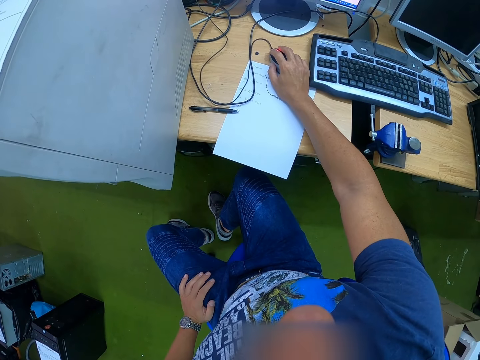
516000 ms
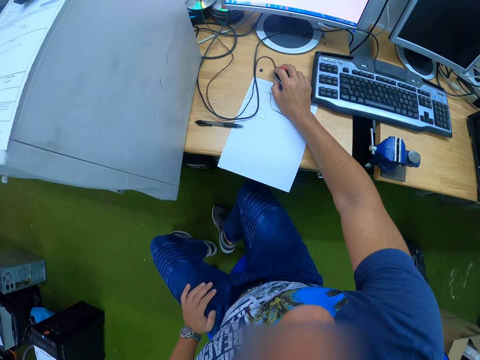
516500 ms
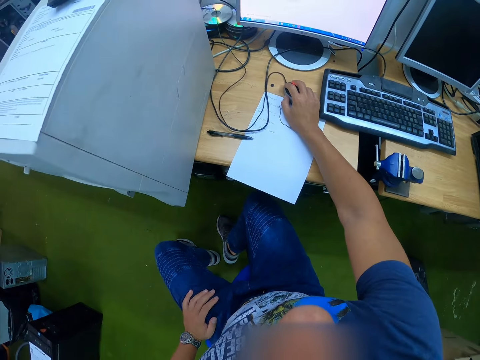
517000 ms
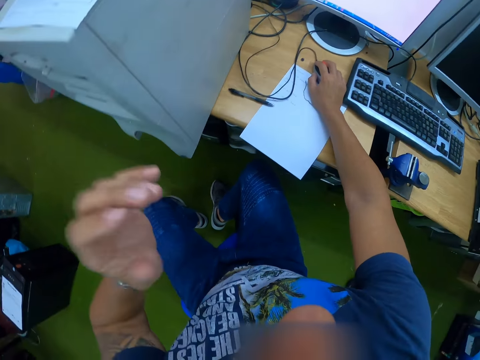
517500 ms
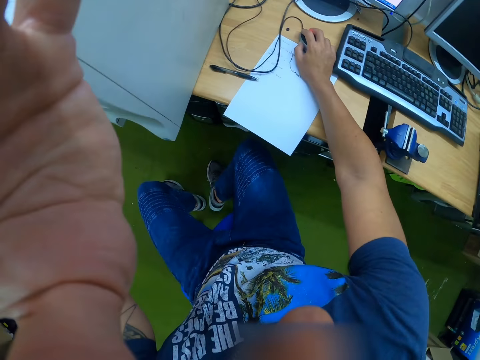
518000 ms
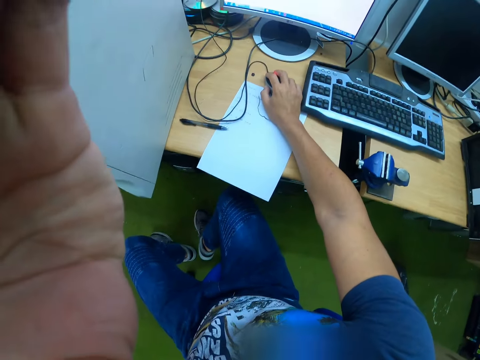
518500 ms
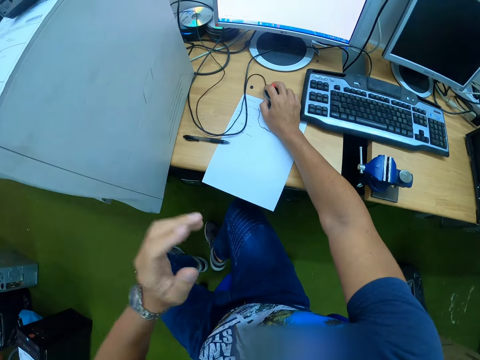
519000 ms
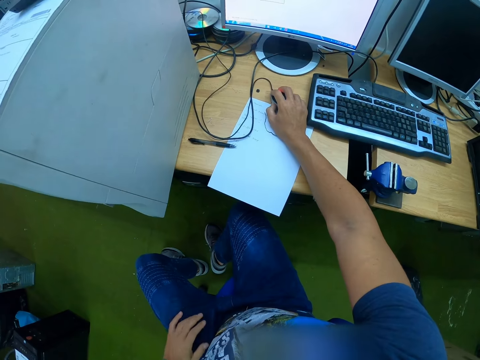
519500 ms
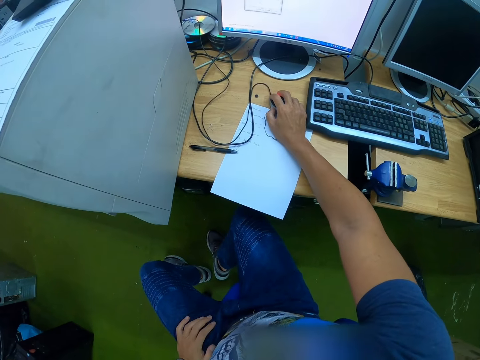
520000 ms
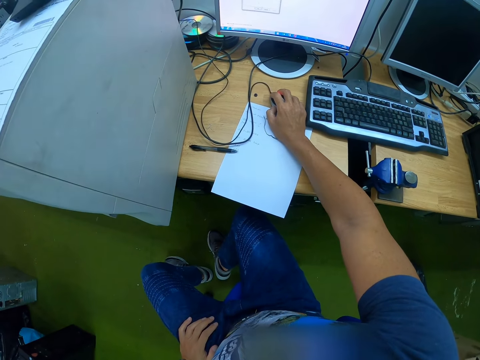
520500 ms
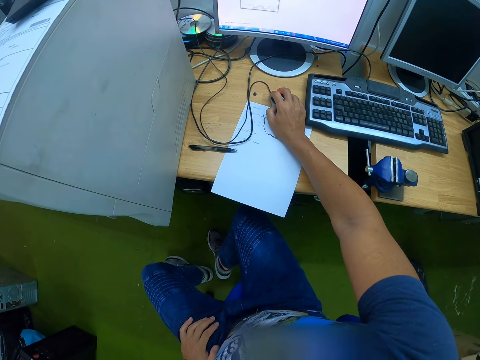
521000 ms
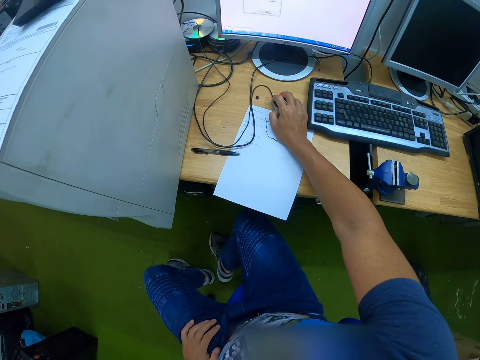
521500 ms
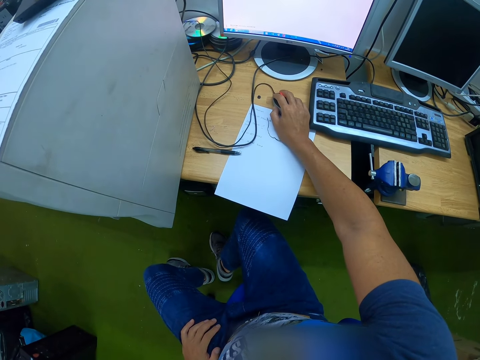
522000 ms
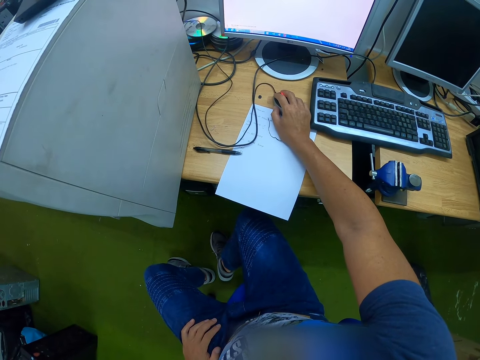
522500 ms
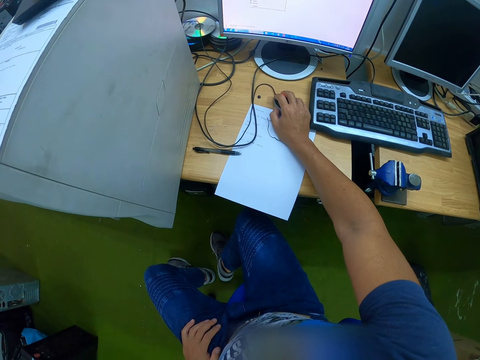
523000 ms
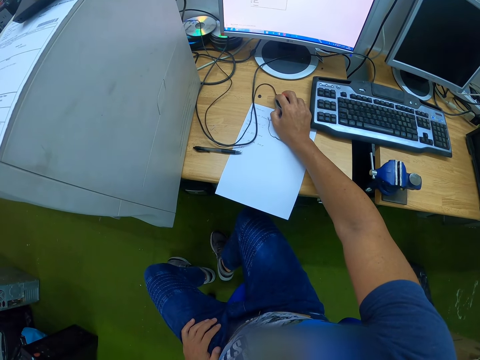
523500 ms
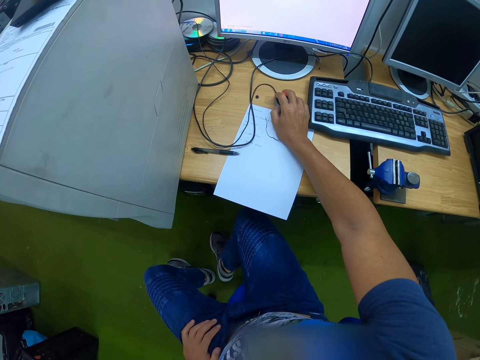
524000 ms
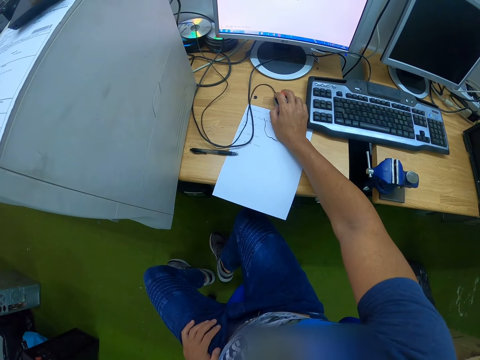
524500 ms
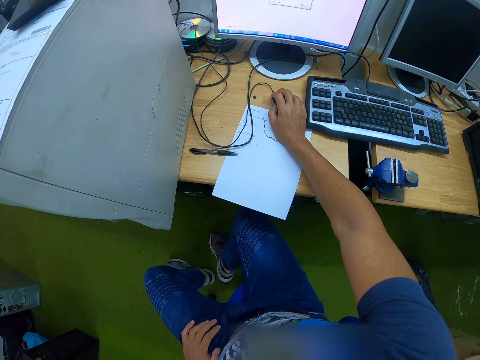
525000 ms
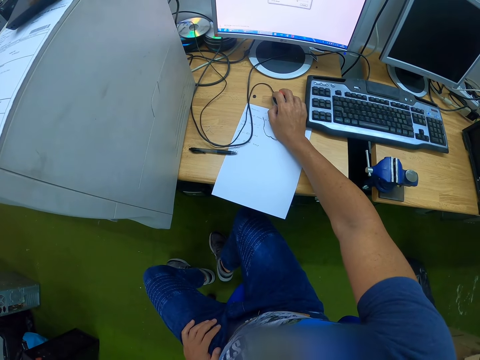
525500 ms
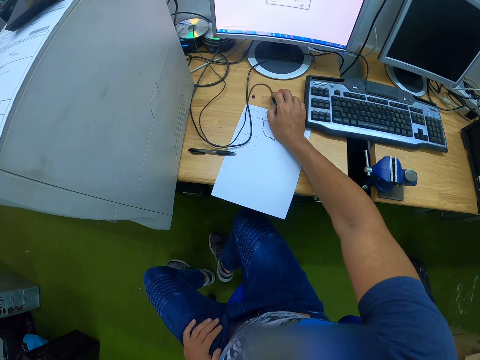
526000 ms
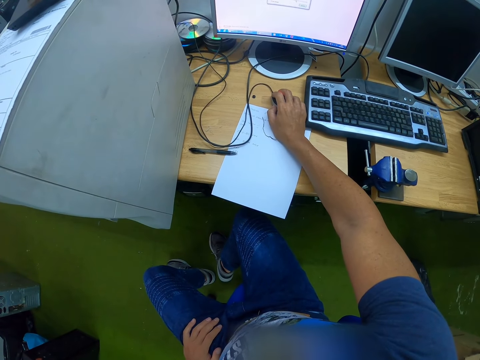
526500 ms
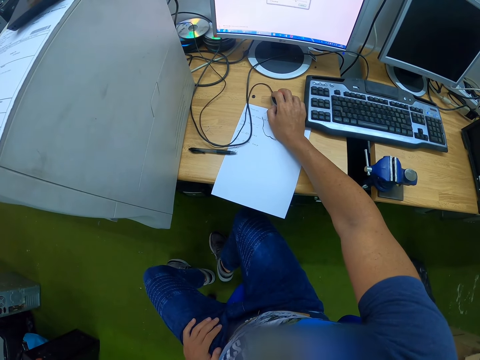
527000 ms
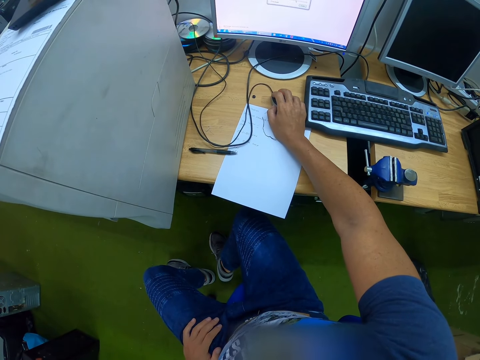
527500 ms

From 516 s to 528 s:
The camera wearer adjusts the camera with his left hand. He operates the desktop with a mouse.

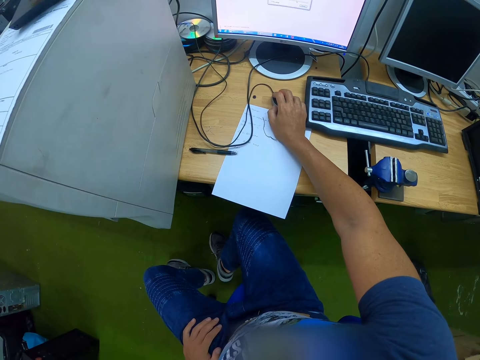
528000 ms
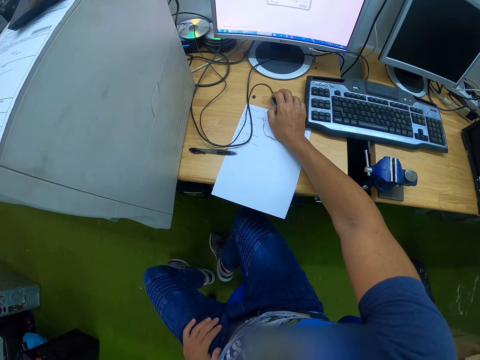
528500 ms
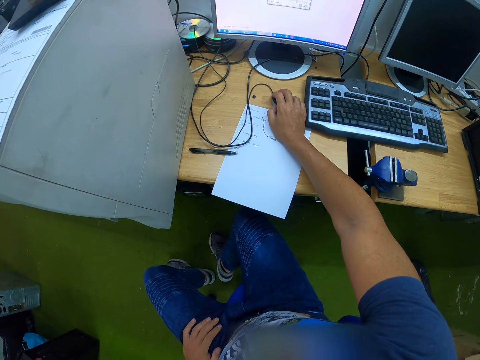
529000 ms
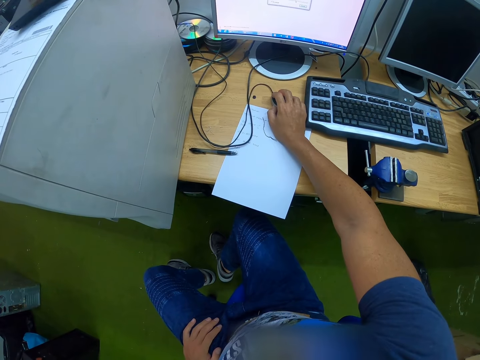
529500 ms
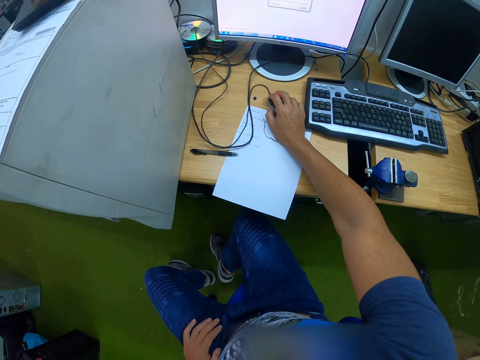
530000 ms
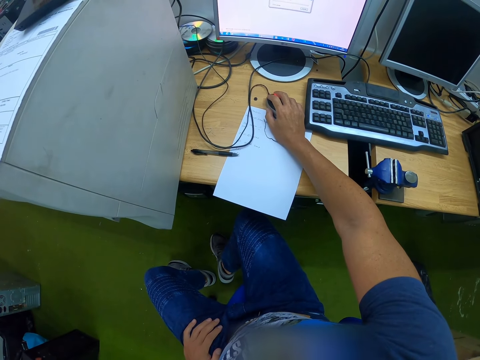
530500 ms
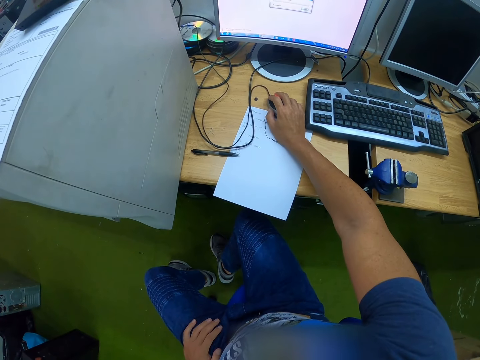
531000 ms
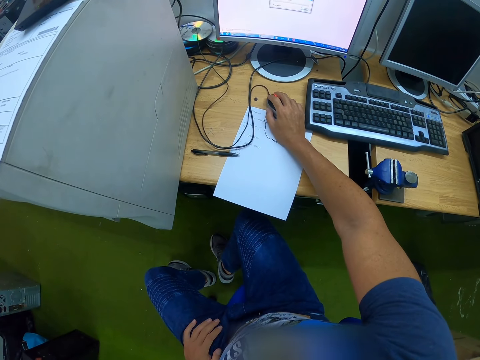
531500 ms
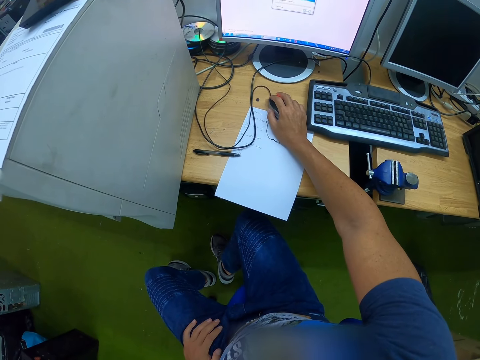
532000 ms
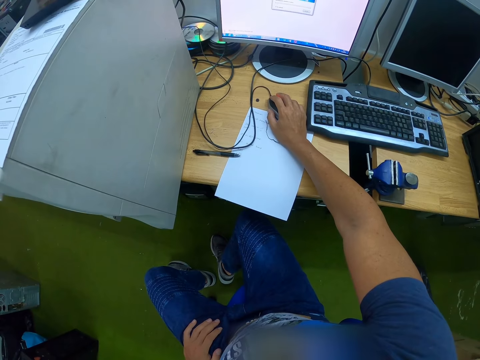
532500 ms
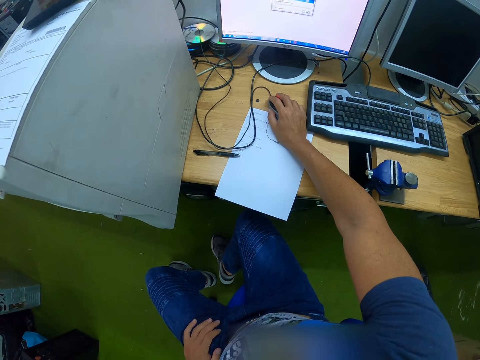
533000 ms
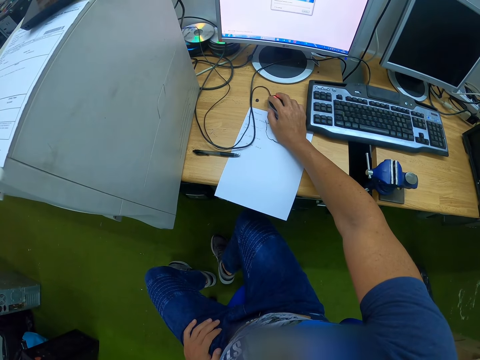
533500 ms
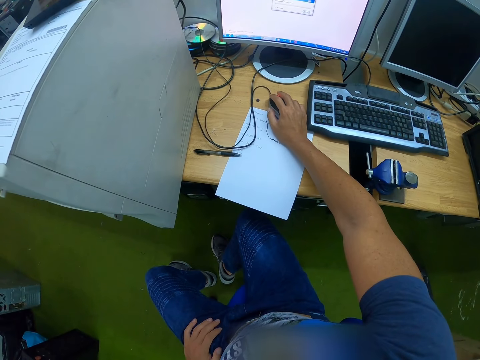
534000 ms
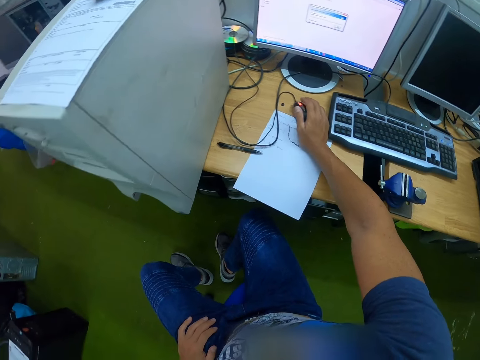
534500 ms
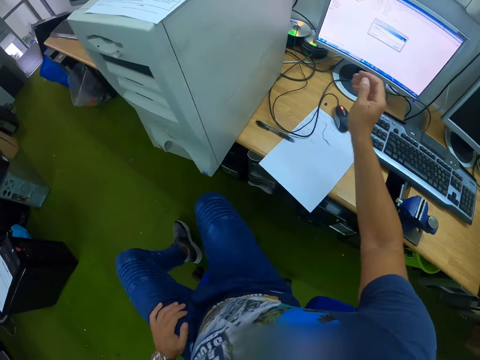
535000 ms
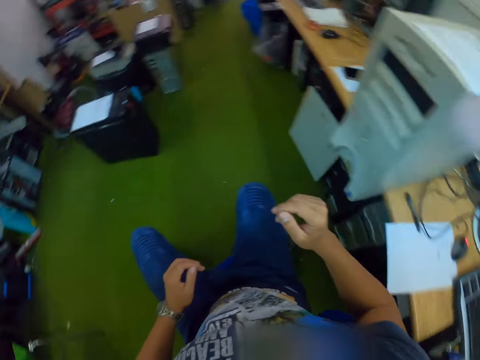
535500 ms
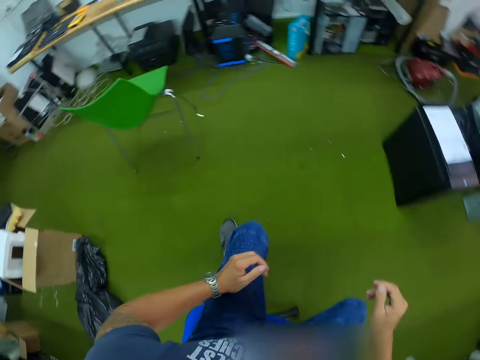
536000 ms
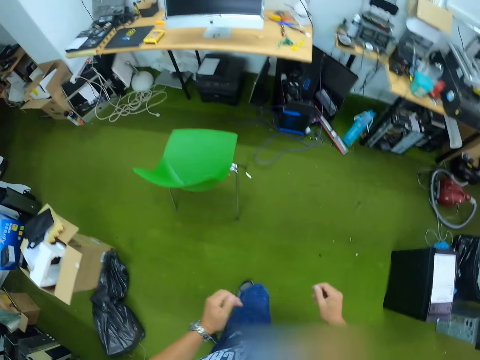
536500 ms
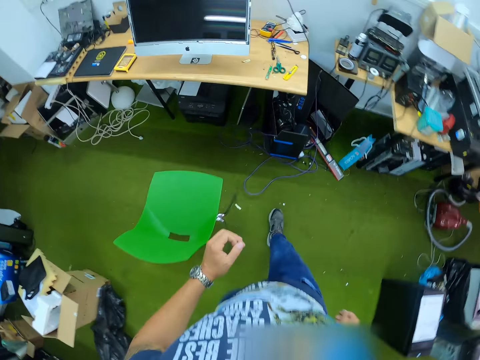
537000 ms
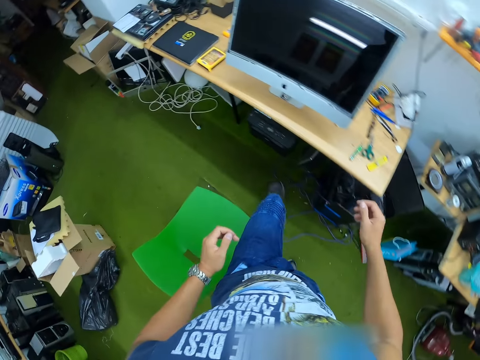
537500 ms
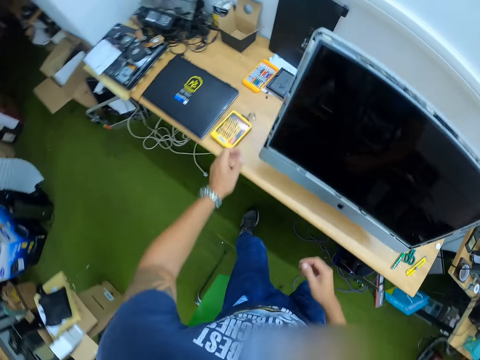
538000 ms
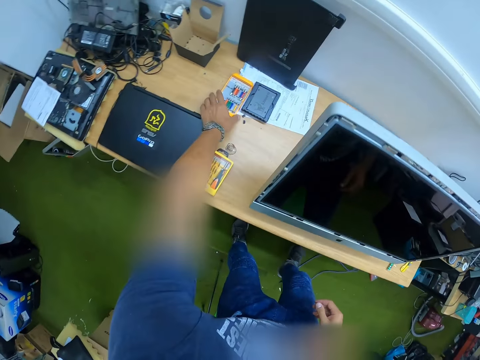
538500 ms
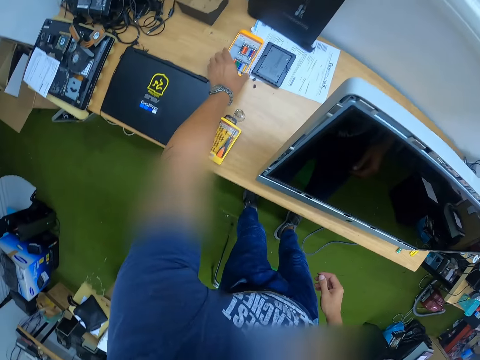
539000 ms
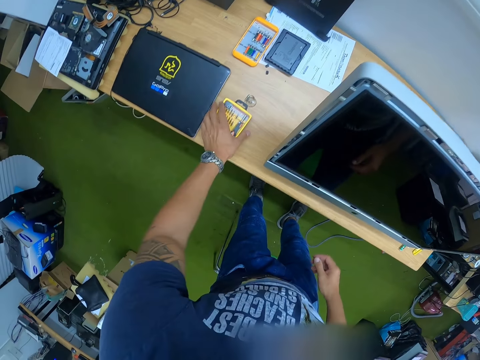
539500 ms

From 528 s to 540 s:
The camera wearer rotates on the floor with a chair. They stand. They walk on the floor and pick up the toolbox on the table.

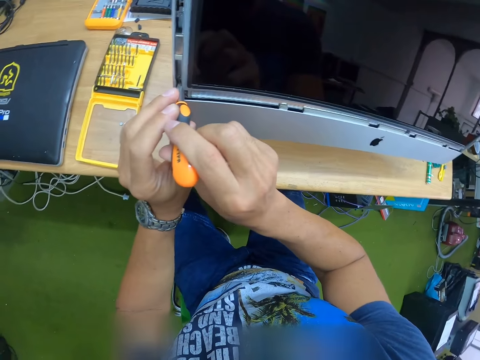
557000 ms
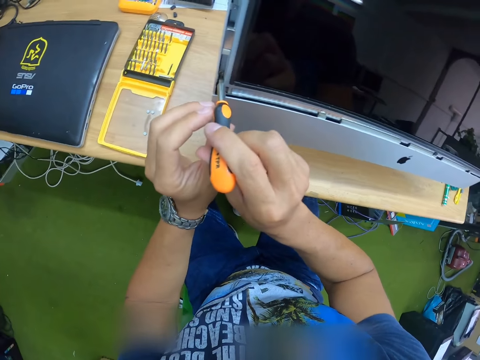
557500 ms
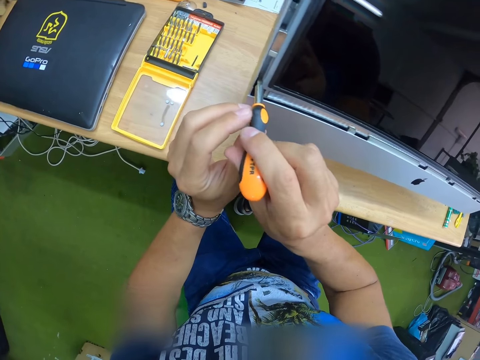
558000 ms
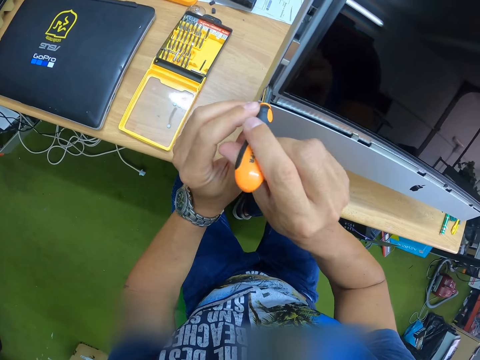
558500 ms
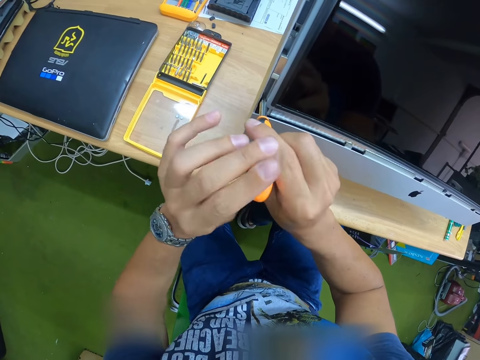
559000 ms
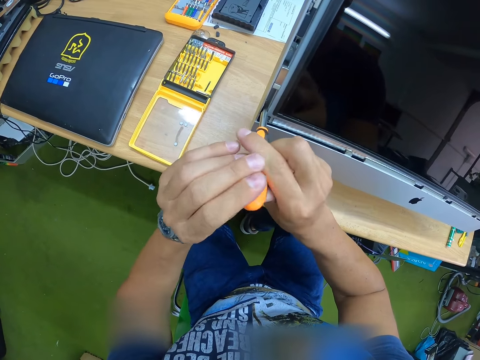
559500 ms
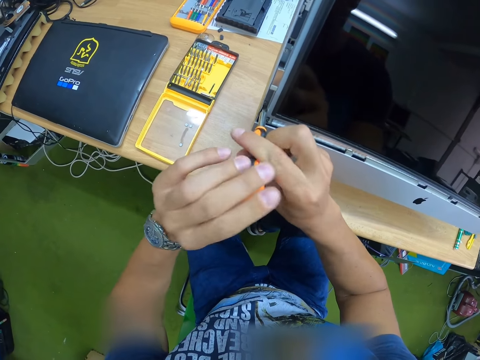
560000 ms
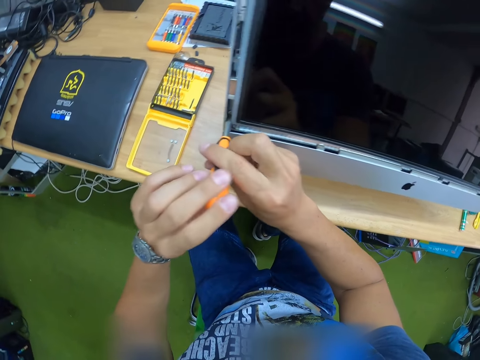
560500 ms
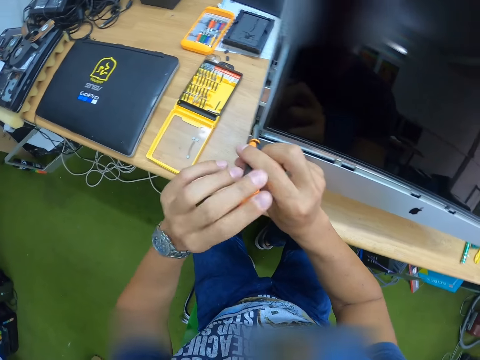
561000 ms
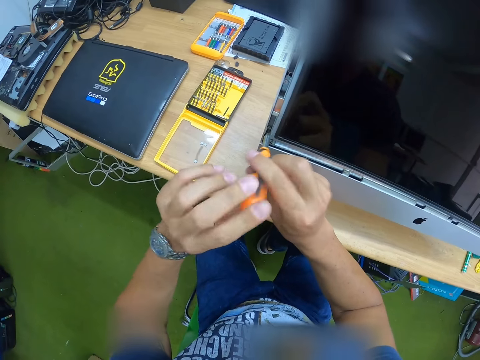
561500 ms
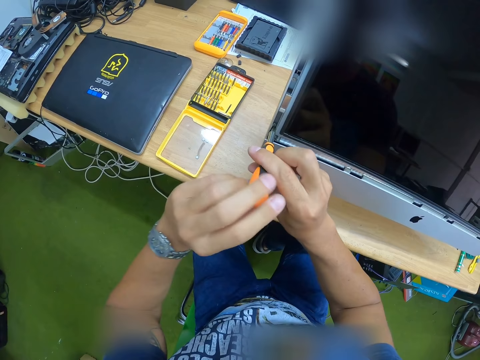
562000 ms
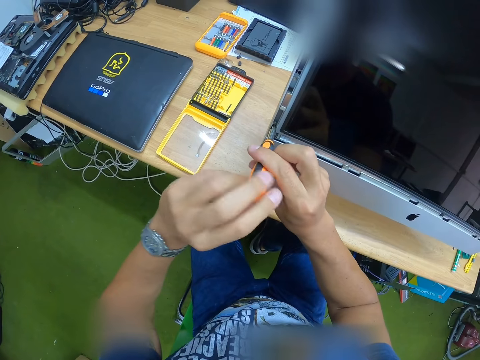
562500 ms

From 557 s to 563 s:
The camera wearer unscrews a screw in the port with the screwdriver in both hands.
